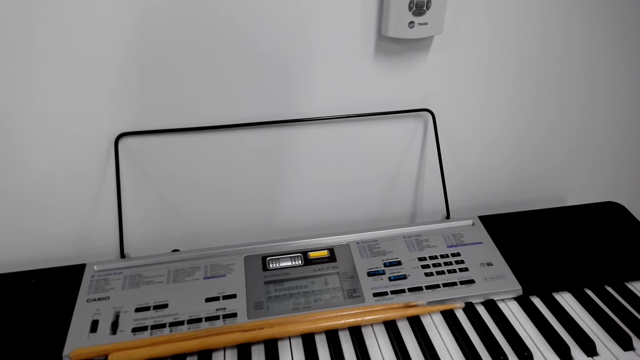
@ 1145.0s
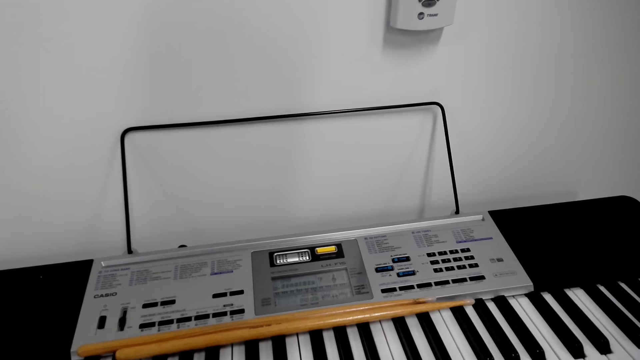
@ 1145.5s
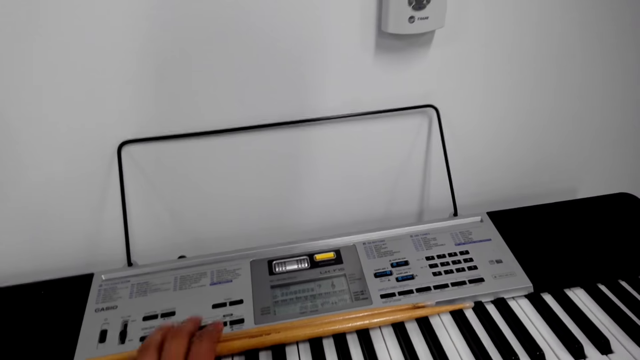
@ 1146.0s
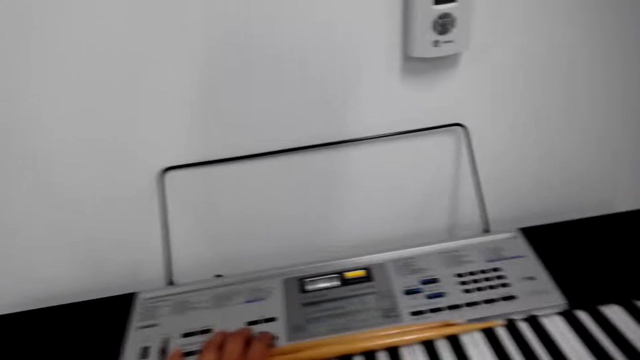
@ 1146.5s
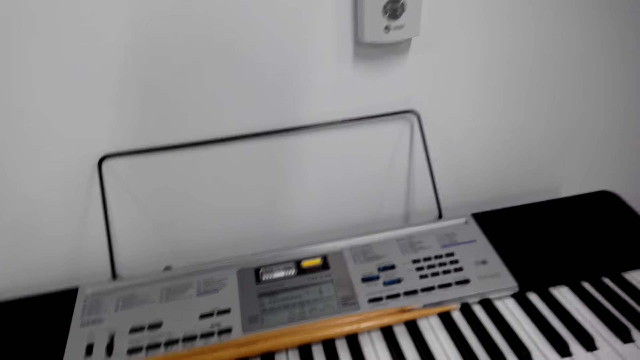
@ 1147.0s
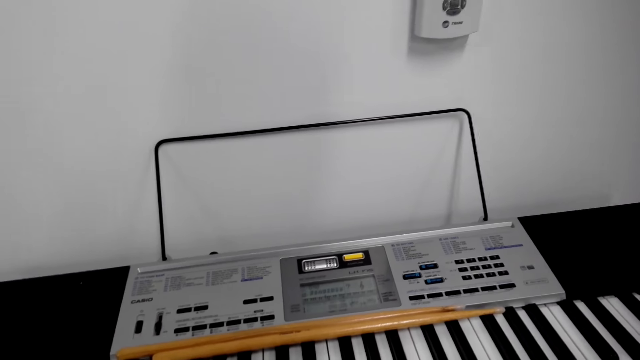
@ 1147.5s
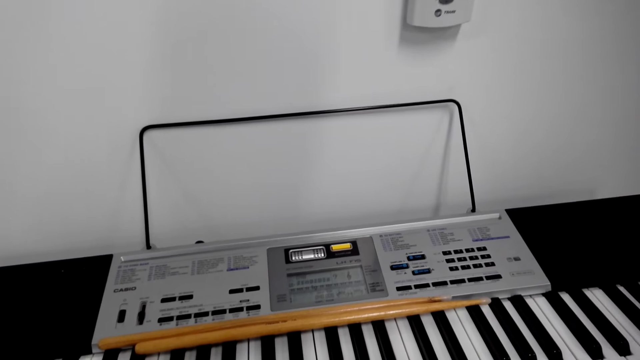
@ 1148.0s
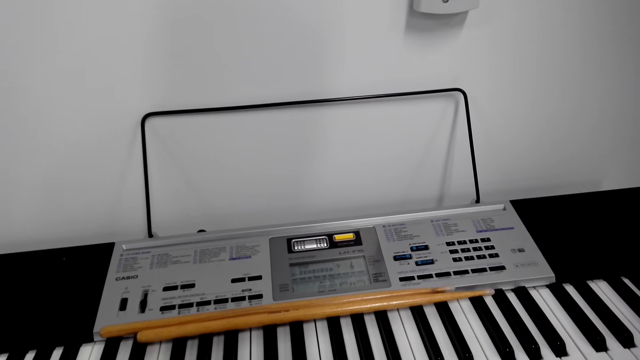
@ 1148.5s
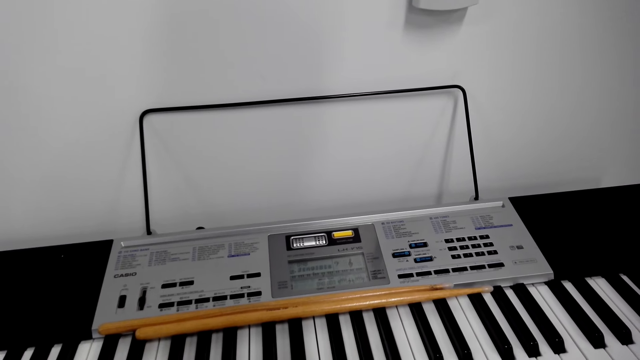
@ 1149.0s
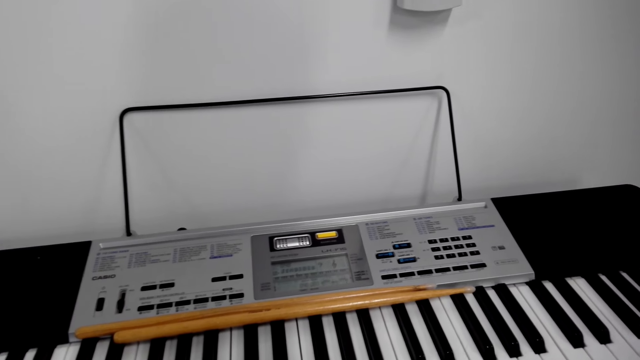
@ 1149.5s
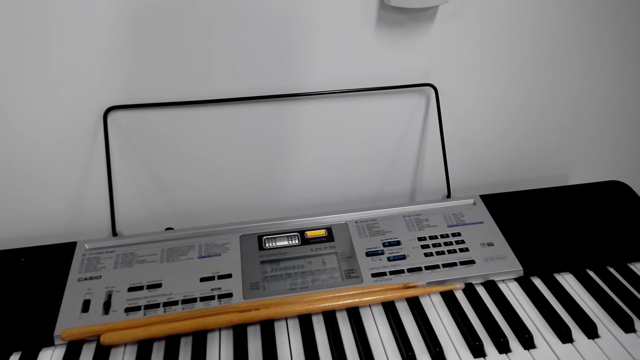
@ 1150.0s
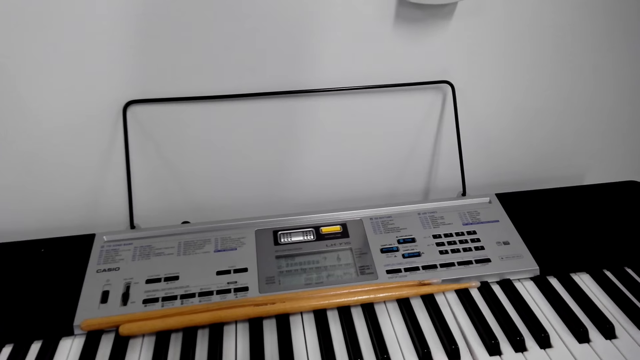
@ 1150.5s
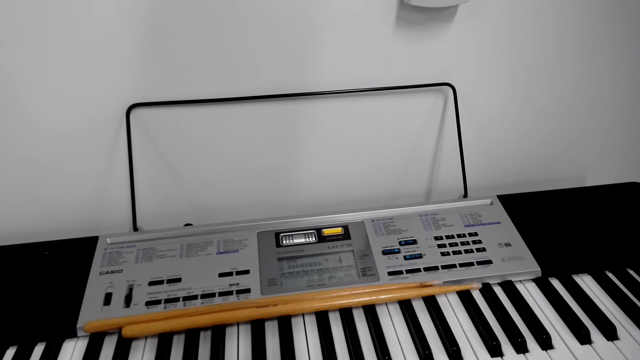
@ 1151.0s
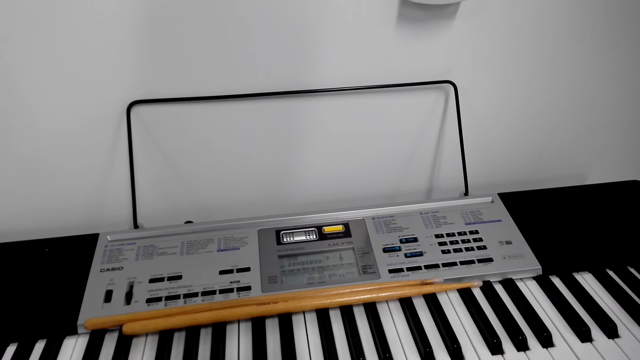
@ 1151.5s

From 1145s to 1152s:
The camera wearer presses a button on the piano.

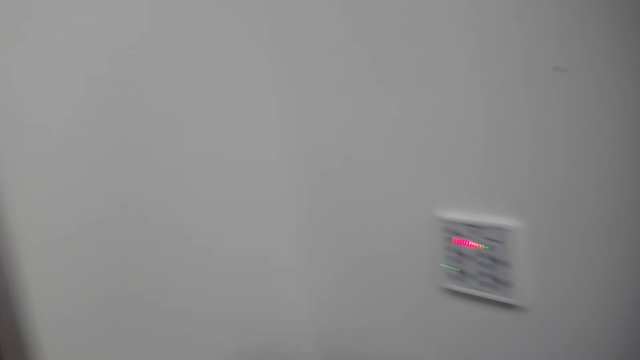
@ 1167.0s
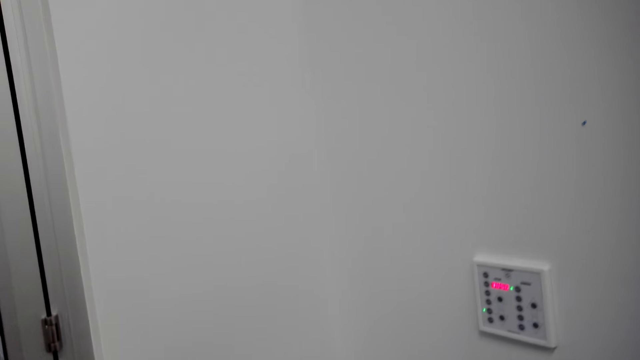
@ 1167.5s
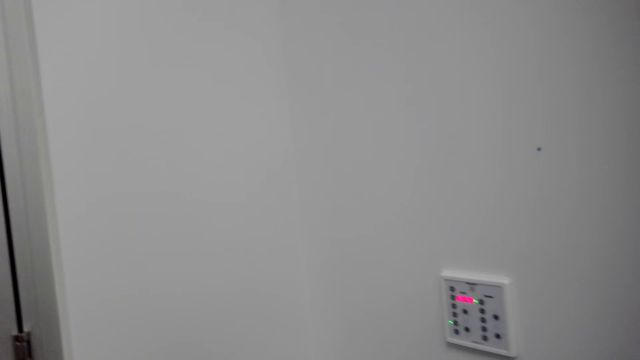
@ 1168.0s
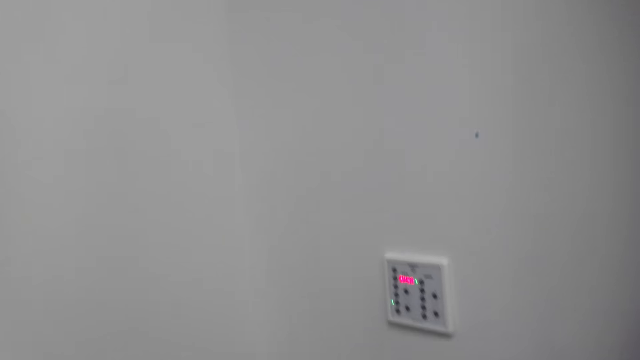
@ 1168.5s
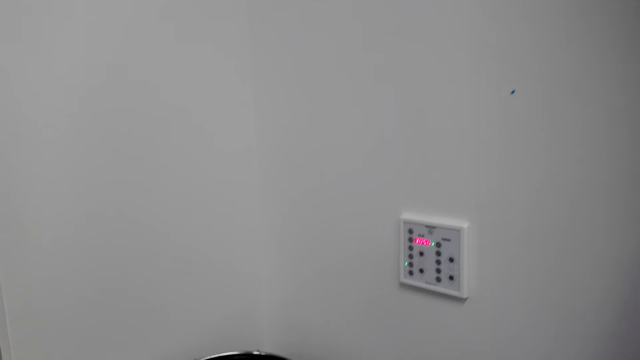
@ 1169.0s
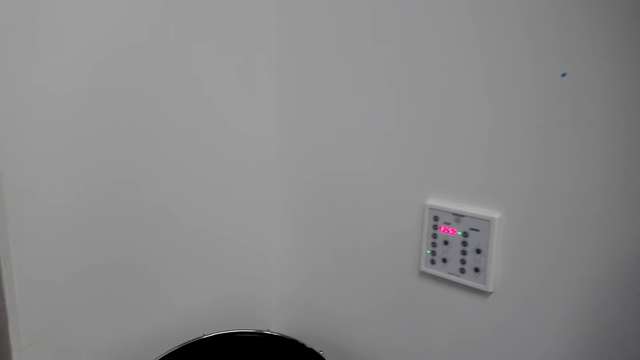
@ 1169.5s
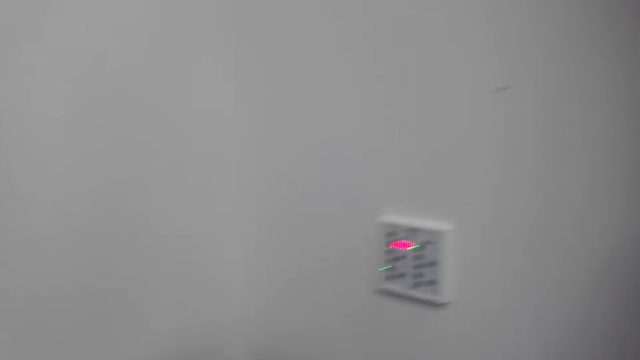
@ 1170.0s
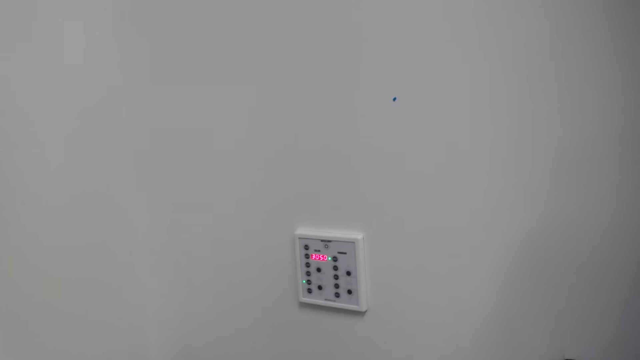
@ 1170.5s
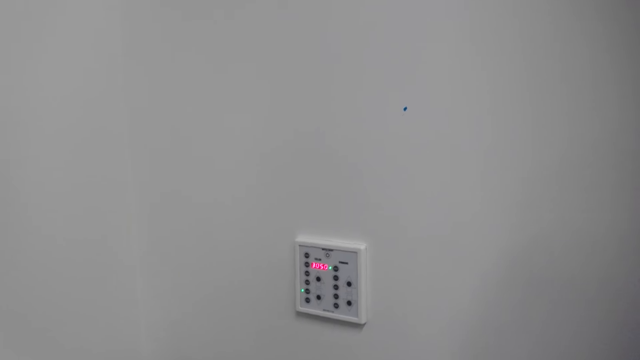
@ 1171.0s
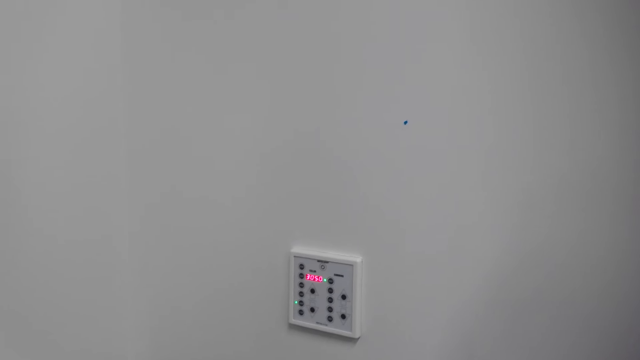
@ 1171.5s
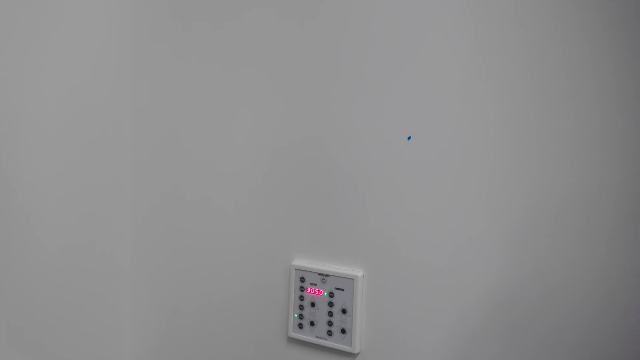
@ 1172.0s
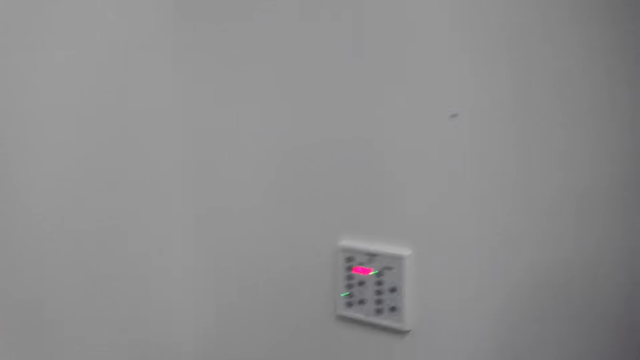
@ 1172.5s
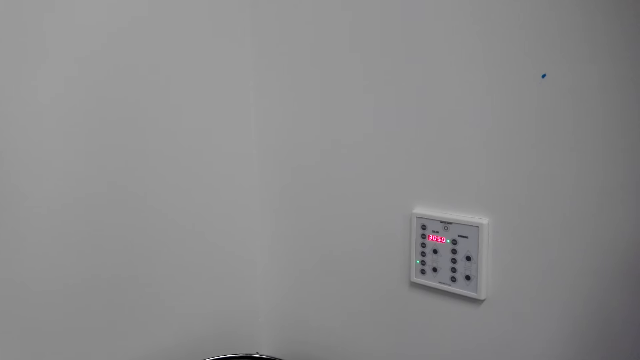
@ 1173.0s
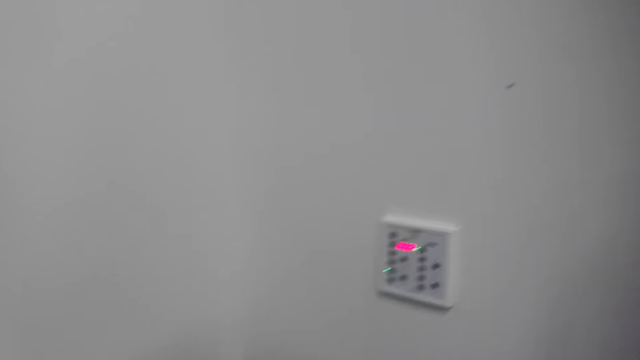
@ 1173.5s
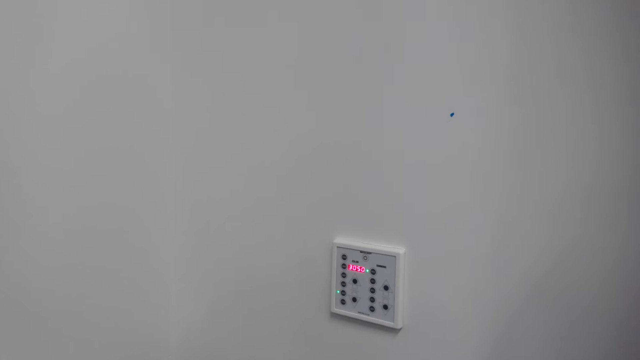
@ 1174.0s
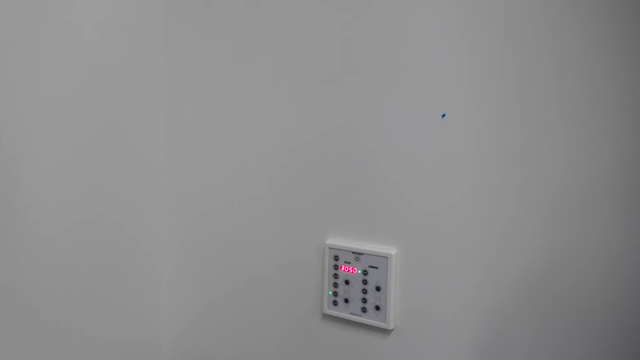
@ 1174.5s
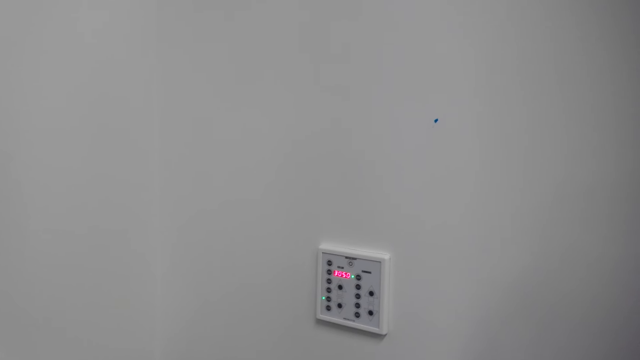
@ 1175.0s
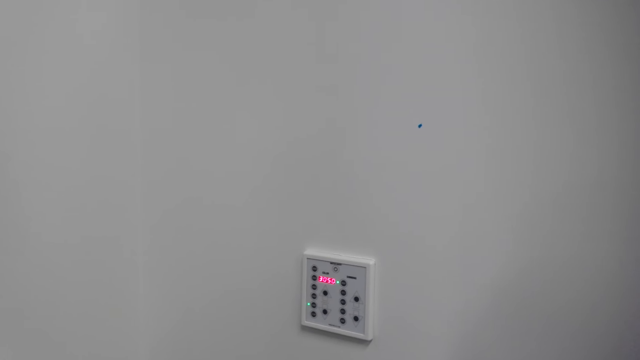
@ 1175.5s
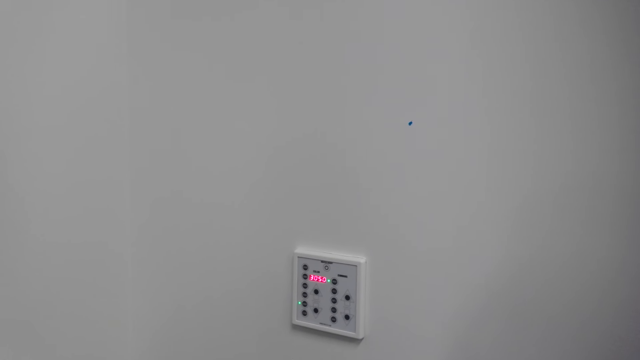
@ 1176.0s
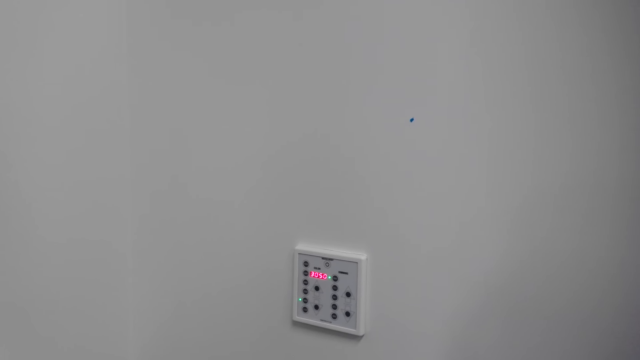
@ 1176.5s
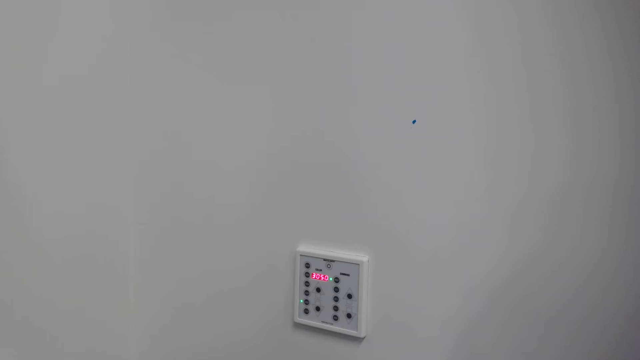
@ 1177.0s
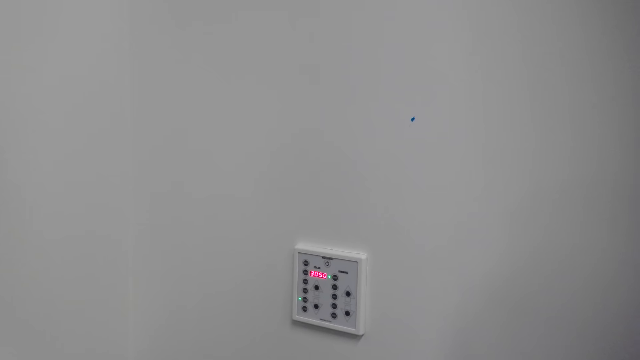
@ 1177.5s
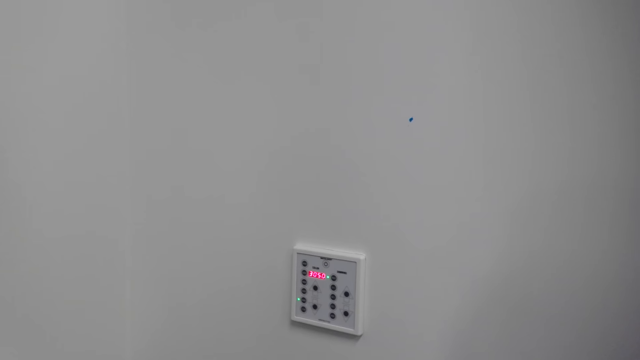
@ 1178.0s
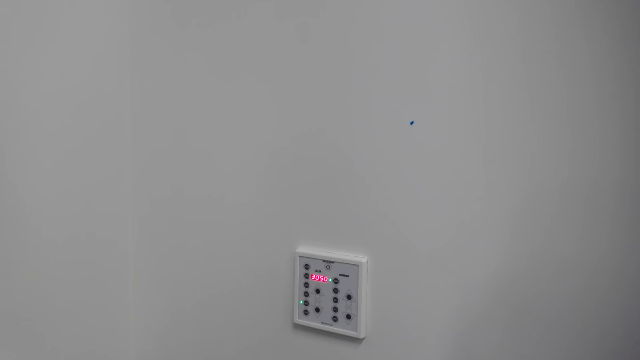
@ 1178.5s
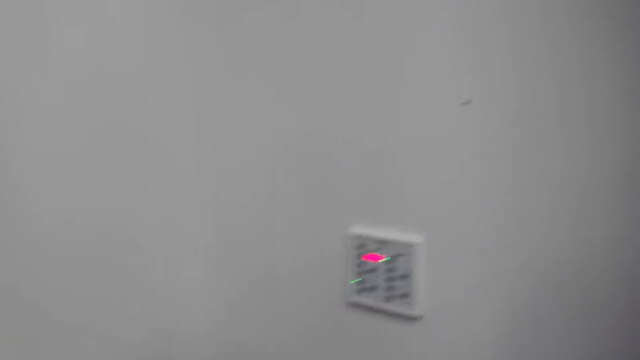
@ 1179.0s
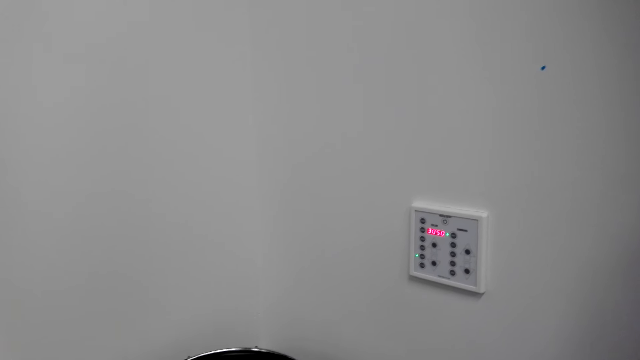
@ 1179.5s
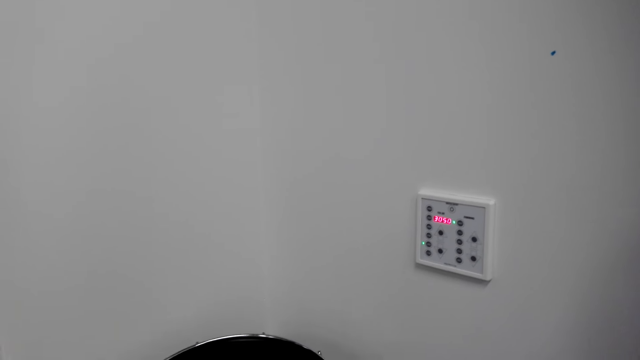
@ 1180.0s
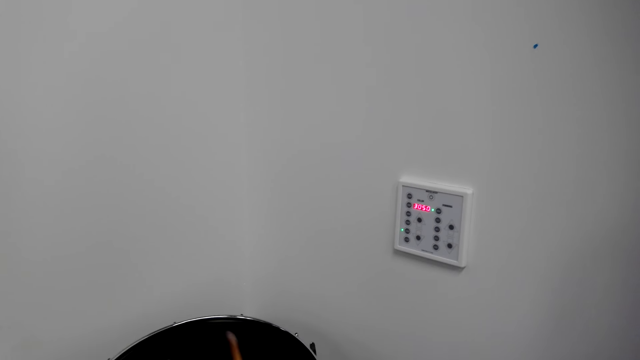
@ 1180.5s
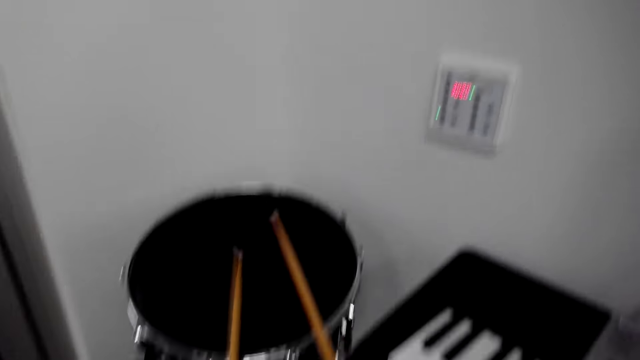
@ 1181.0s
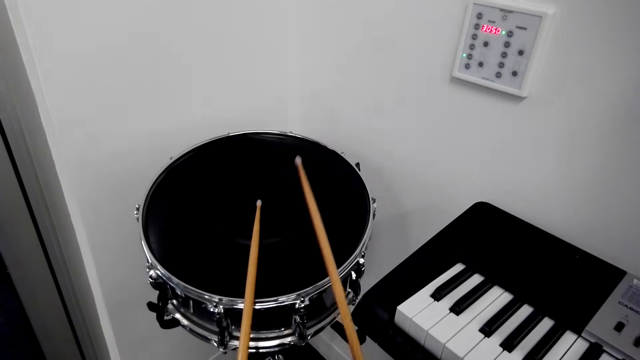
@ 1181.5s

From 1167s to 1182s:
The camera wearer plays a drum with the drum sticks.
